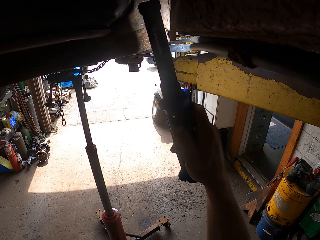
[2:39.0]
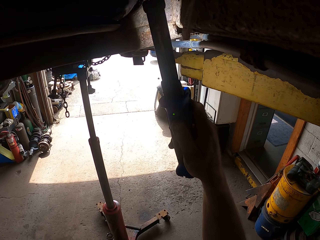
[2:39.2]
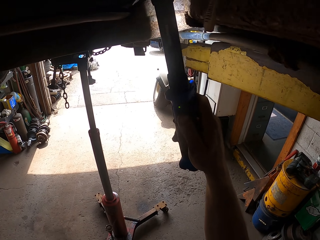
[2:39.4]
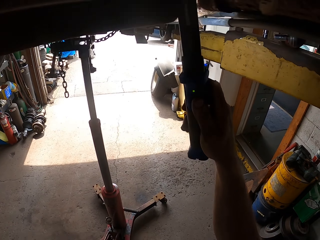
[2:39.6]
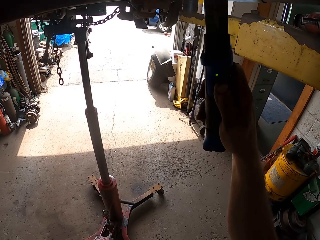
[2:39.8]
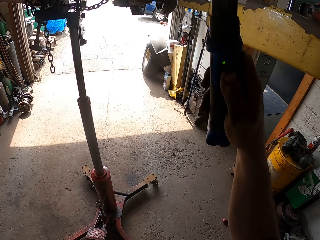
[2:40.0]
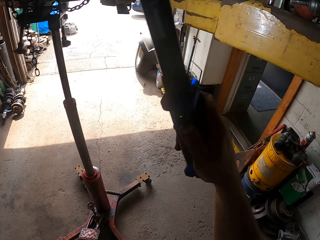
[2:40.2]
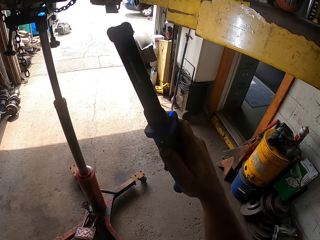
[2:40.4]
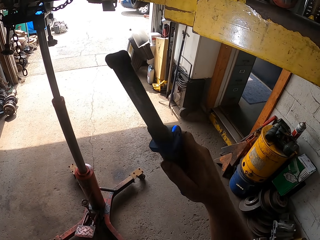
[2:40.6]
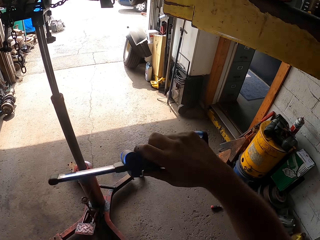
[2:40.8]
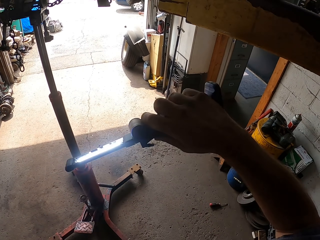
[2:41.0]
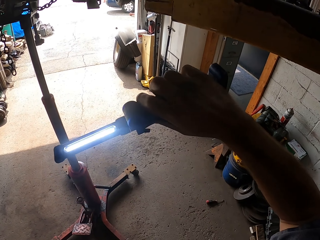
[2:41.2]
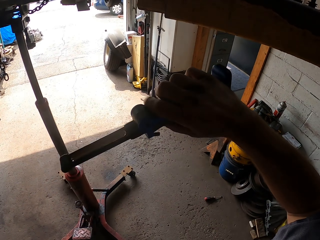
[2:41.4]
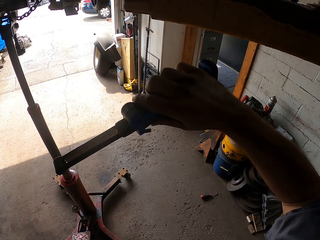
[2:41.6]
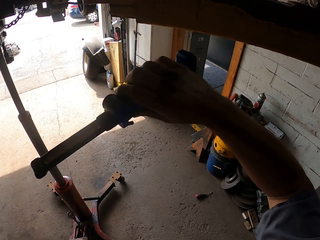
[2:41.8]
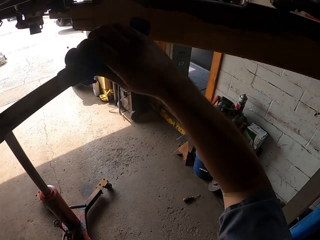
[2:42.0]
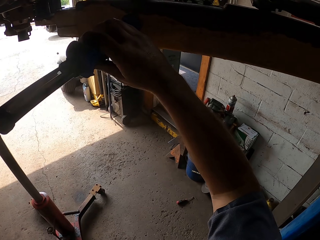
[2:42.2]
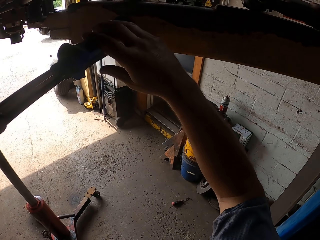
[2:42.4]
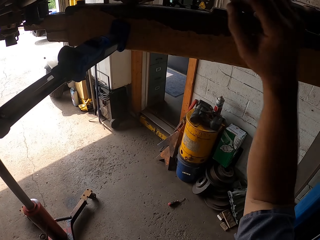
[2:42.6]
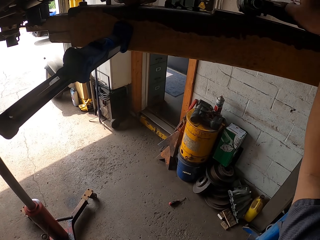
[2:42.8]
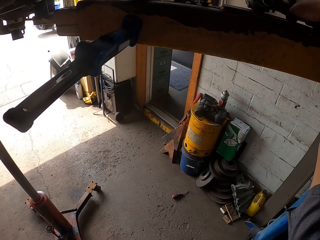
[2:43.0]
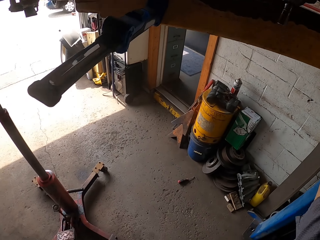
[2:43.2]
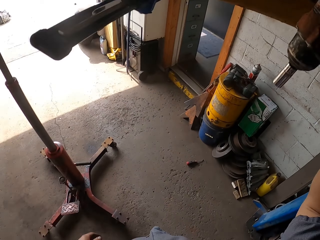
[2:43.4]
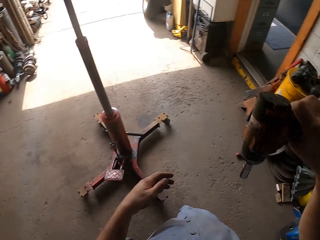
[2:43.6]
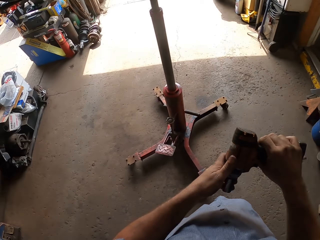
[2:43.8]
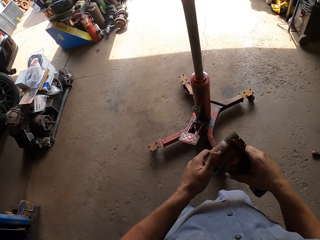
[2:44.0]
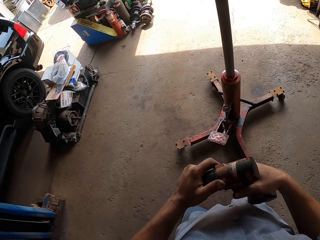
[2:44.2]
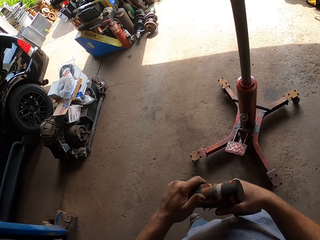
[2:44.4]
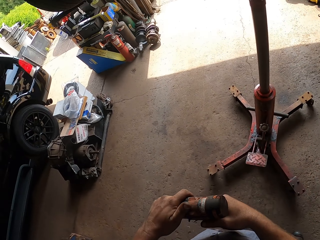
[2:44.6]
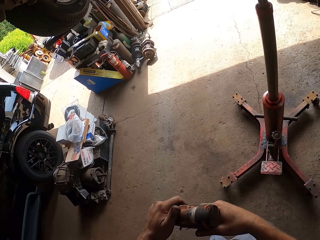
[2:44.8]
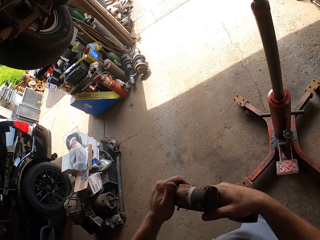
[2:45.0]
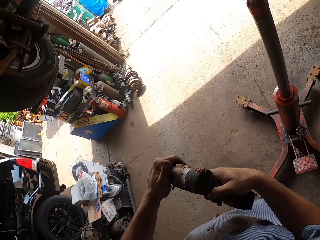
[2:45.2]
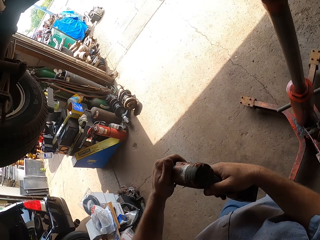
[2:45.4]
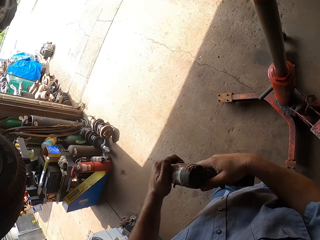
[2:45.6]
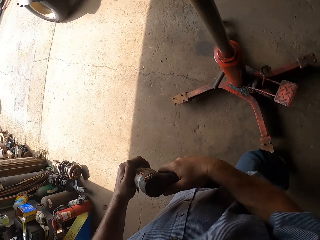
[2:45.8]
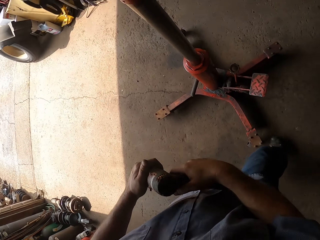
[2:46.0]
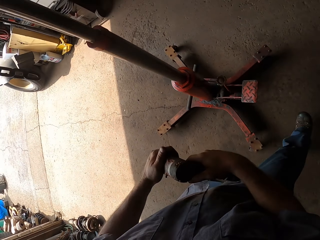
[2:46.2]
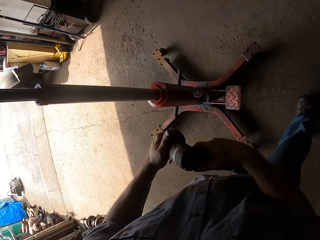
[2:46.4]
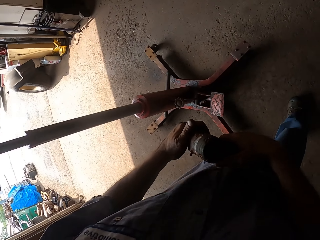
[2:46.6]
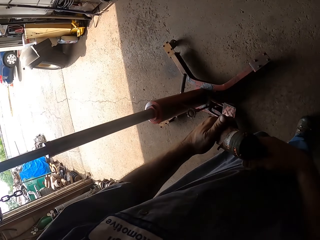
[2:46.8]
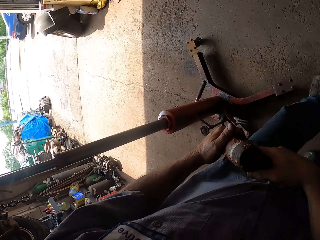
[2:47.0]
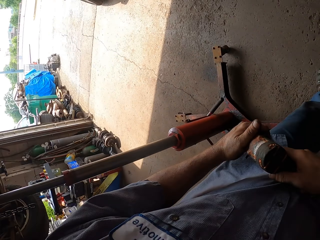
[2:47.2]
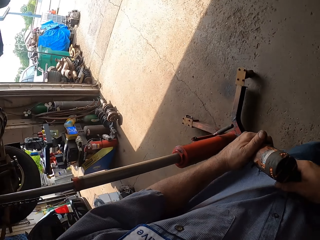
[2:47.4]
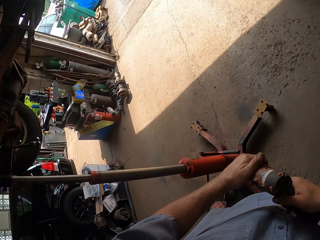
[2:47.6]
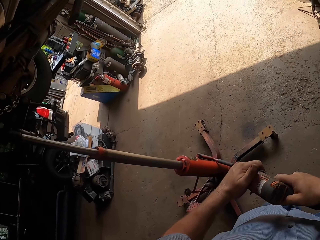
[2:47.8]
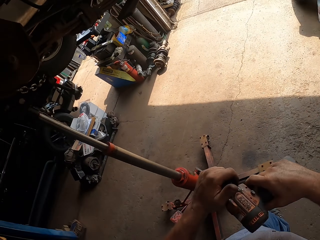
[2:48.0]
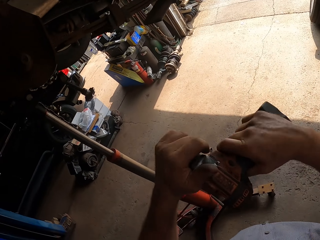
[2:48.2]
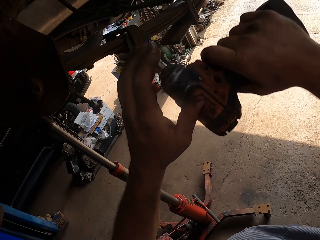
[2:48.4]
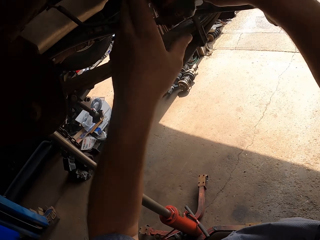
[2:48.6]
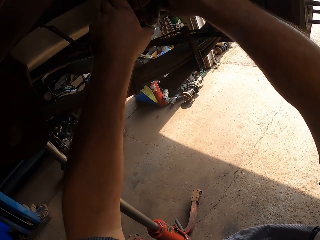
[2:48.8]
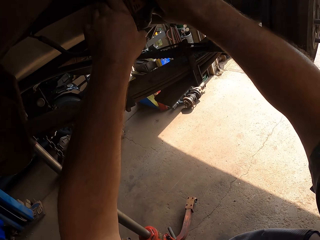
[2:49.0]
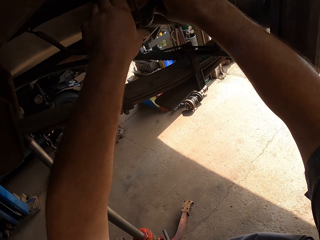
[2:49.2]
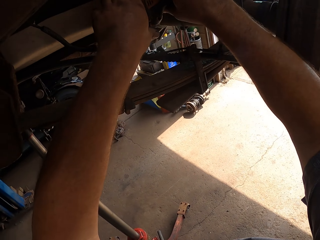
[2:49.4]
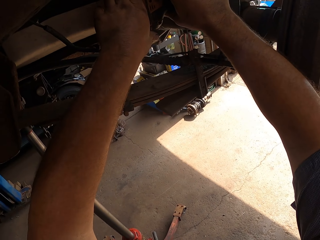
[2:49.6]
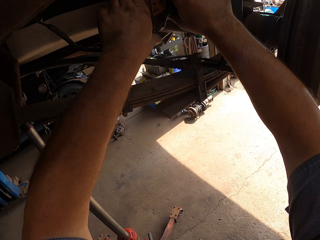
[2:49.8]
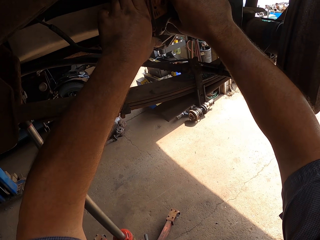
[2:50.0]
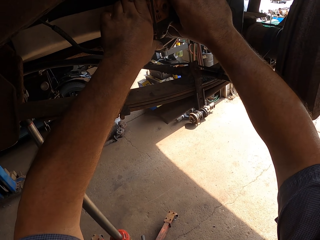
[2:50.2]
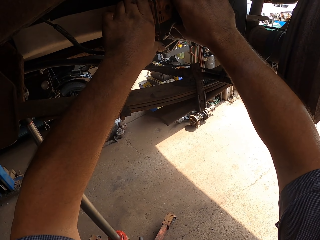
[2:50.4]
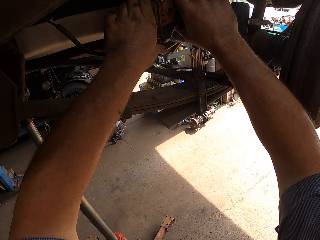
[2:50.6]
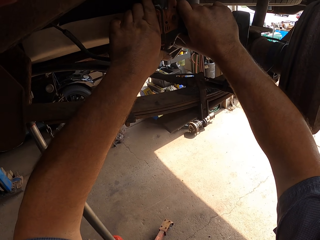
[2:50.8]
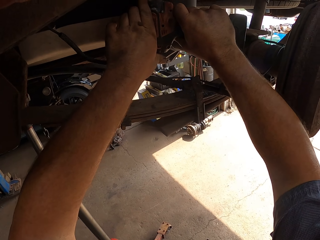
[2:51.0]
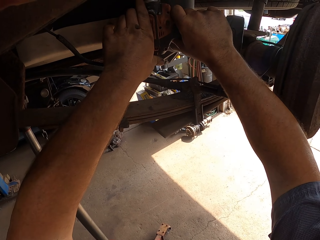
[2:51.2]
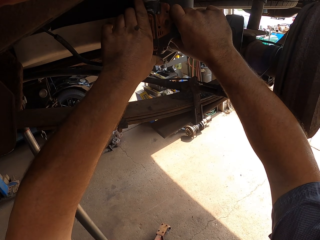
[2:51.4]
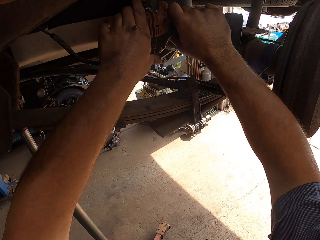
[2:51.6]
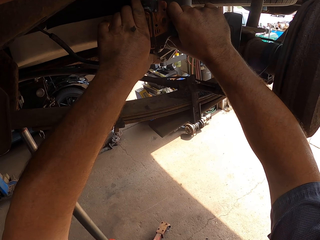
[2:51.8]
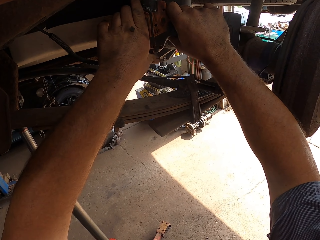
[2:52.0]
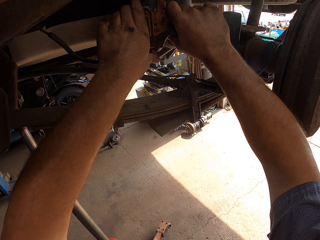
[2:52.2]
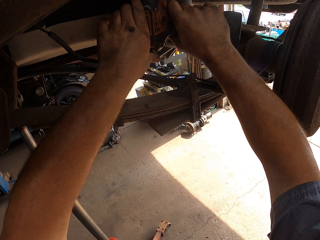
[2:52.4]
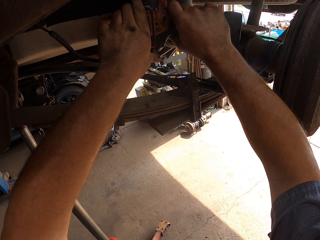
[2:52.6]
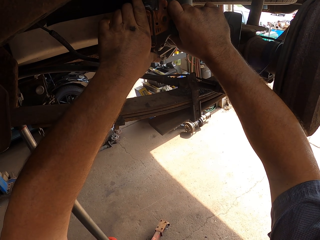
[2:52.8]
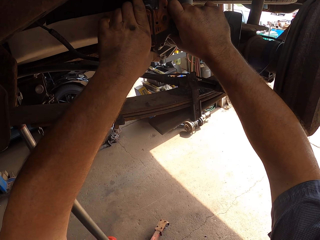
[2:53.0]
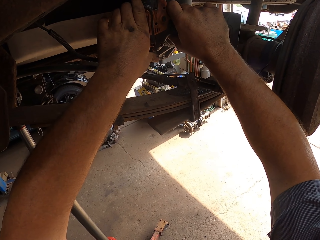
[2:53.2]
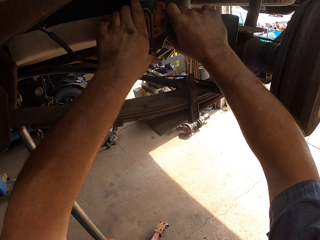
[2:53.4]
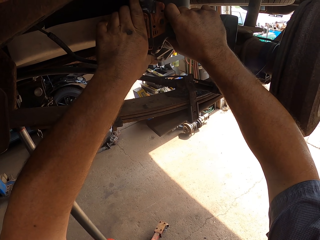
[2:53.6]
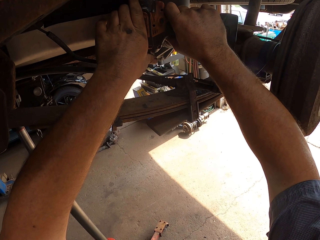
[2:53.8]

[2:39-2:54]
The camera wearer turns off the torch. He hangs the torch. He takes the electric screwdriver or drill, holds the drill in his hands and walks around with the drill in his hands. He drills the metal. He adjusts something.

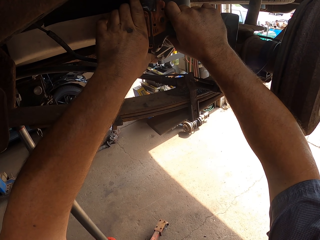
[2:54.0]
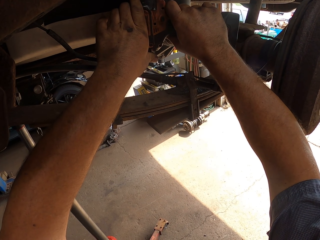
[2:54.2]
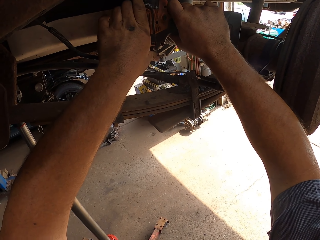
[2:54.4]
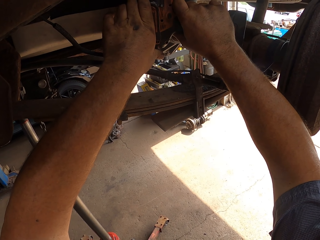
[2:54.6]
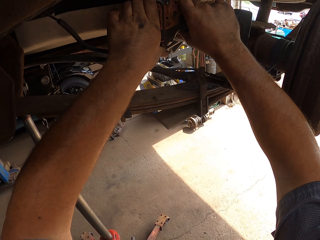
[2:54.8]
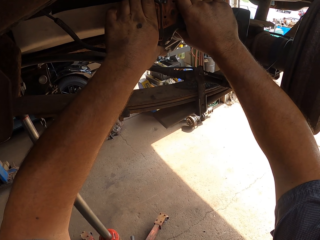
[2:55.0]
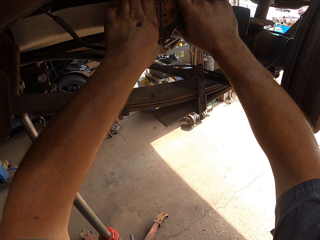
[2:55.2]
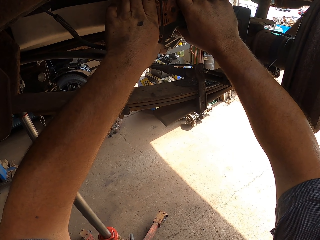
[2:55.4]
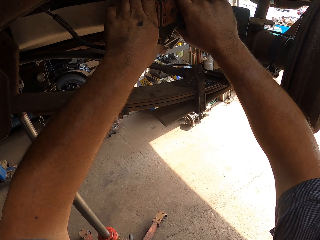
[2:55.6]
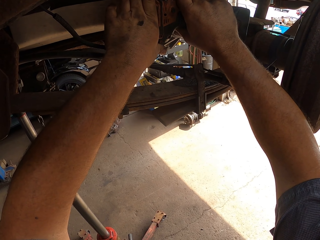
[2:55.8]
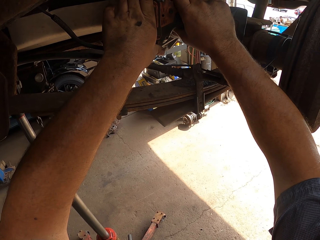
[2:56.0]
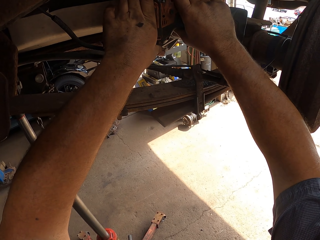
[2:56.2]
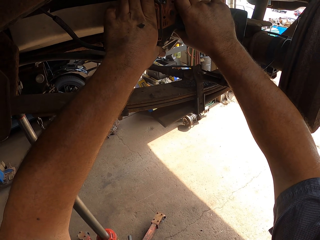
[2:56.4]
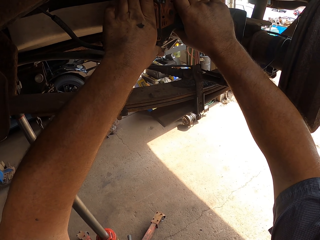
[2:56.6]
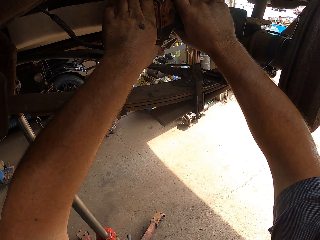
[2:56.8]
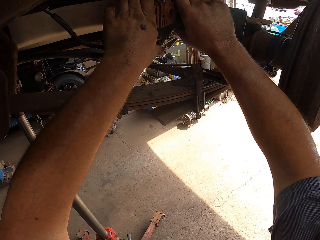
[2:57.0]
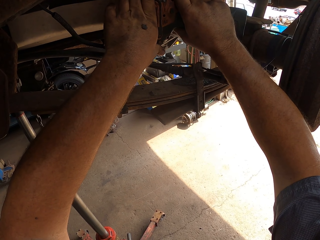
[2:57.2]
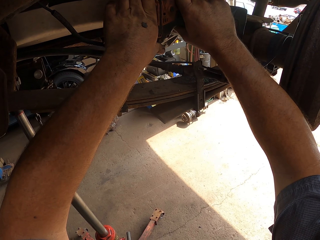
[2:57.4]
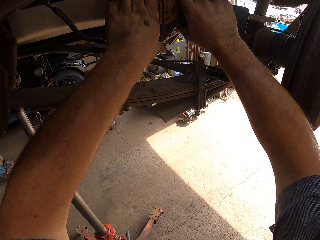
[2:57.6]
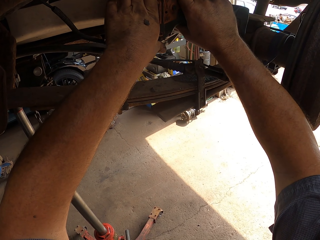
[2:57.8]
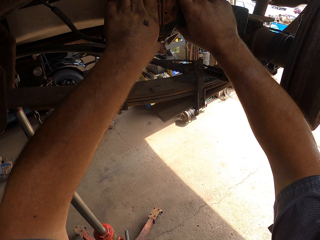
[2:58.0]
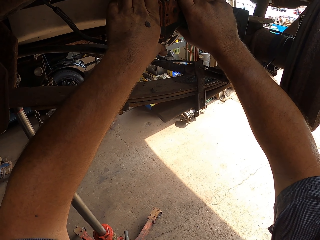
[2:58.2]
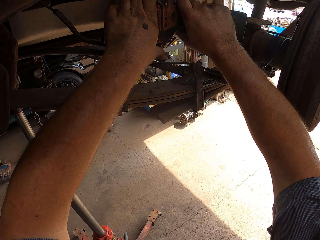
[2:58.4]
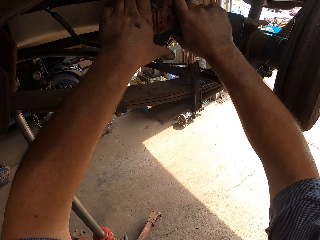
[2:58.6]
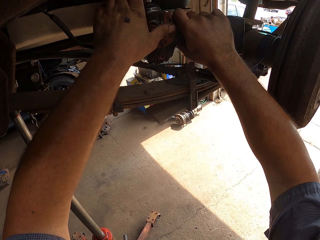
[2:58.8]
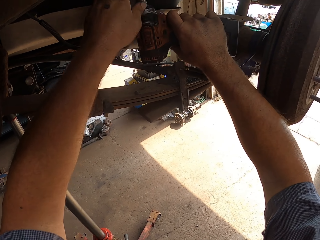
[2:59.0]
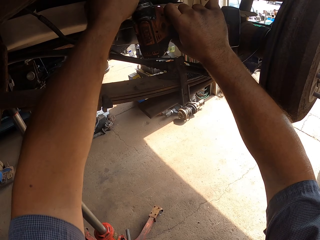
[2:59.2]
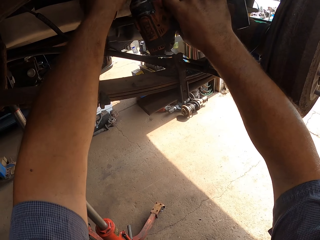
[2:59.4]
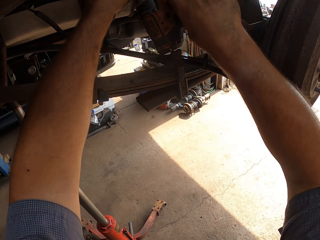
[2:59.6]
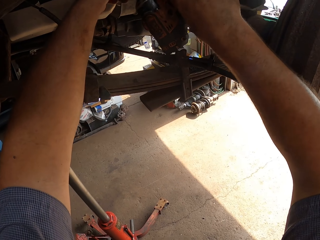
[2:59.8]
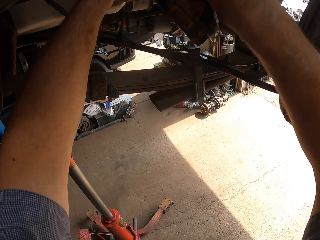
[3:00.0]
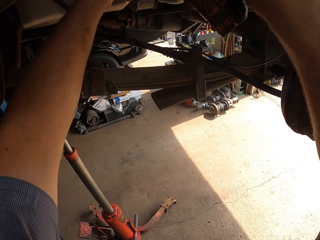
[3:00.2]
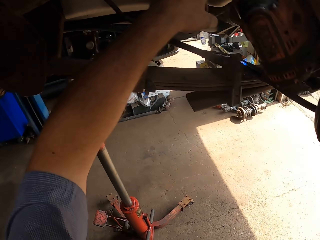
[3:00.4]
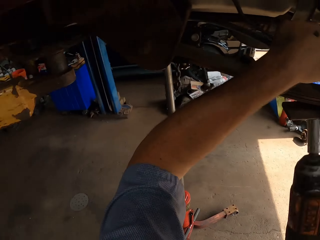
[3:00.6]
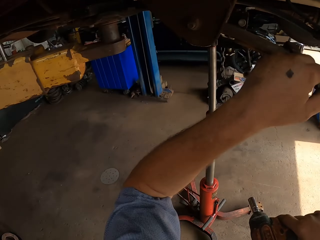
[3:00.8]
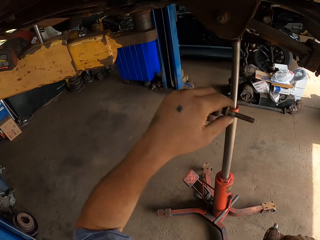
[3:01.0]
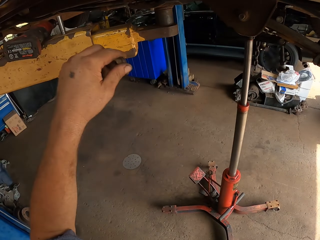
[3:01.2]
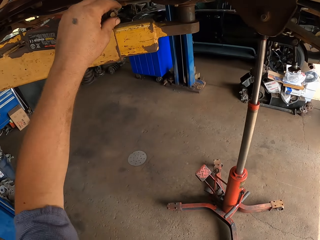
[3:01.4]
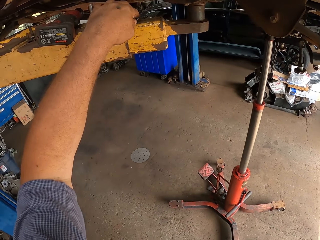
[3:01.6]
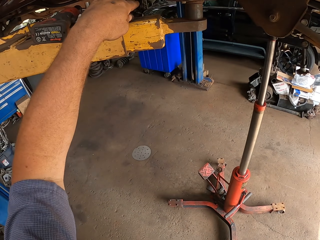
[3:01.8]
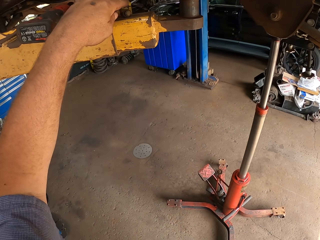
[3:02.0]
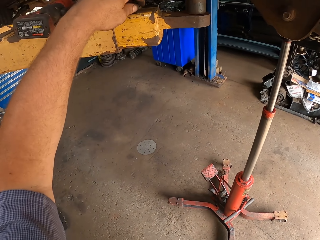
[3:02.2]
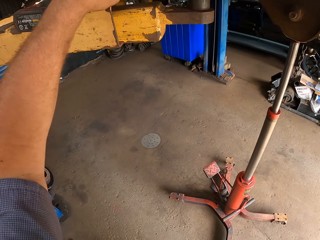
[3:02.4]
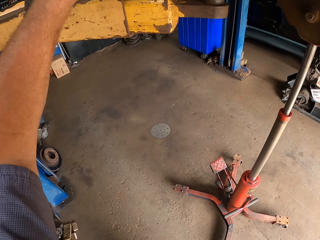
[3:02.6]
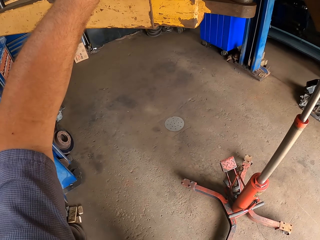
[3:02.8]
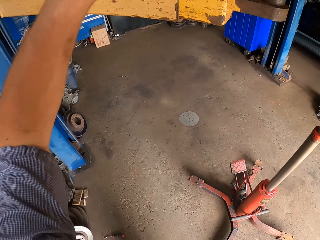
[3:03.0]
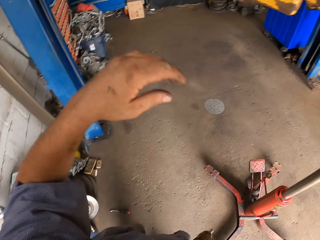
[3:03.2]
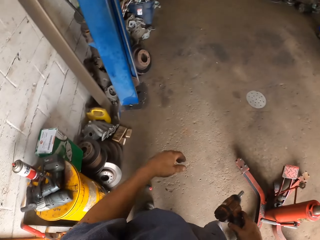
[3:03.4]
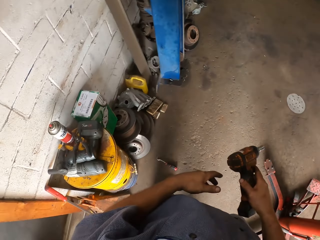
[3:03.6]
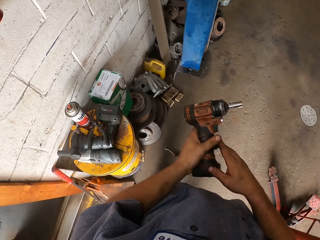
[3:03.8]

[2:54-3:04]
The camera wearer puts the screw aside.
